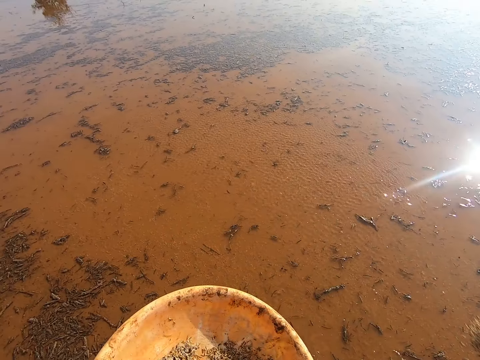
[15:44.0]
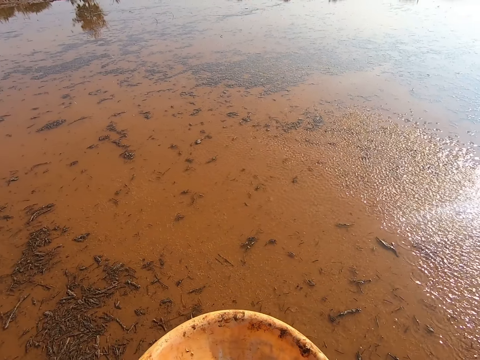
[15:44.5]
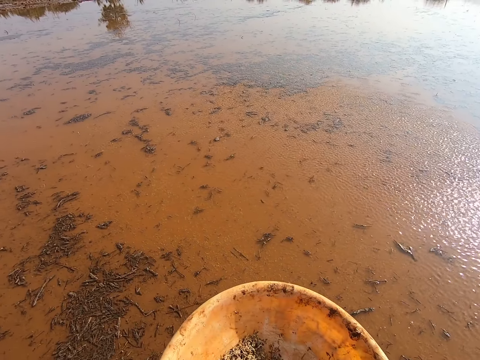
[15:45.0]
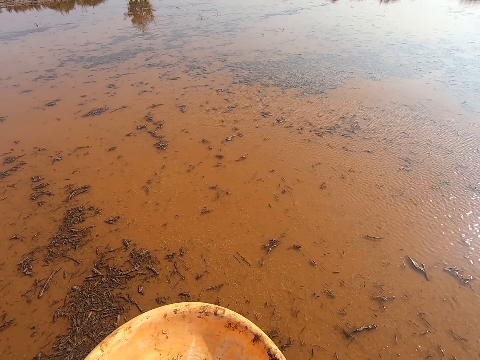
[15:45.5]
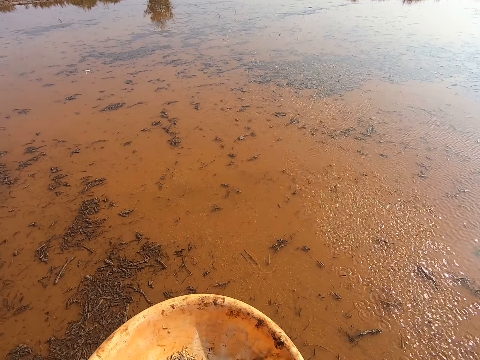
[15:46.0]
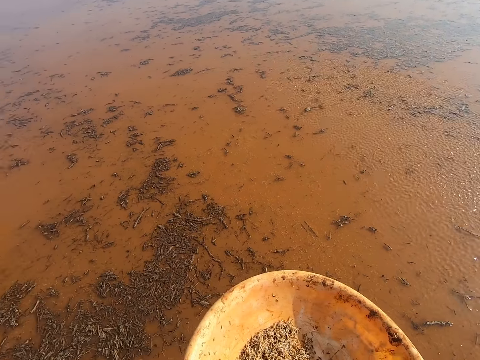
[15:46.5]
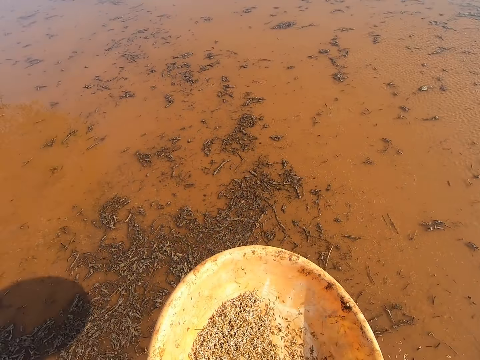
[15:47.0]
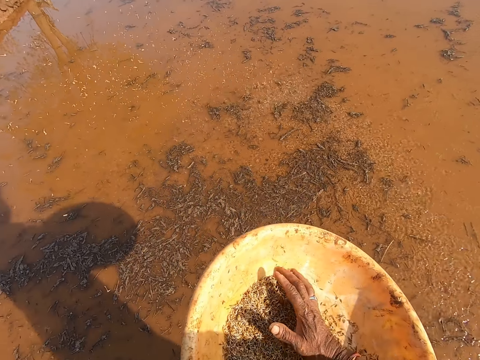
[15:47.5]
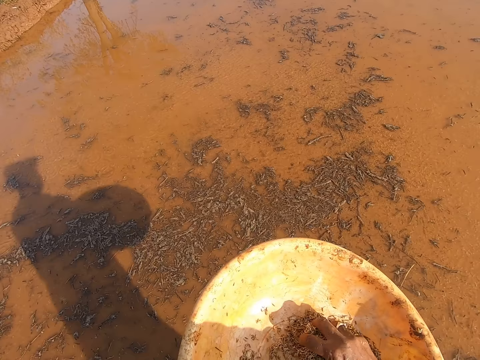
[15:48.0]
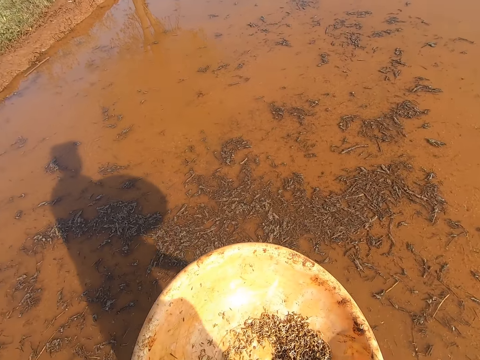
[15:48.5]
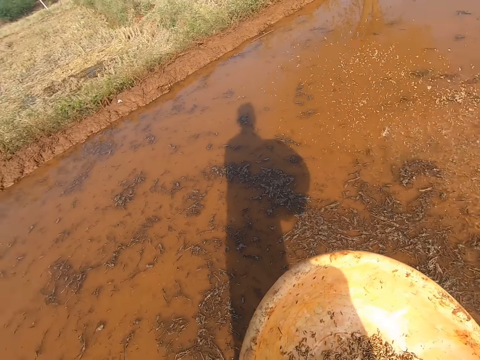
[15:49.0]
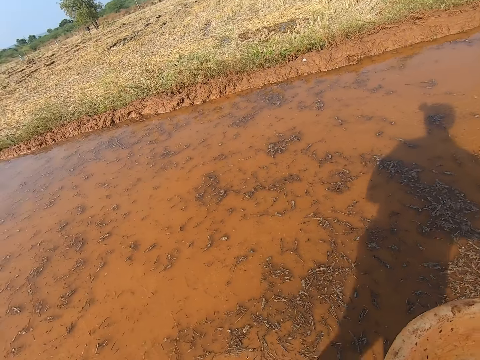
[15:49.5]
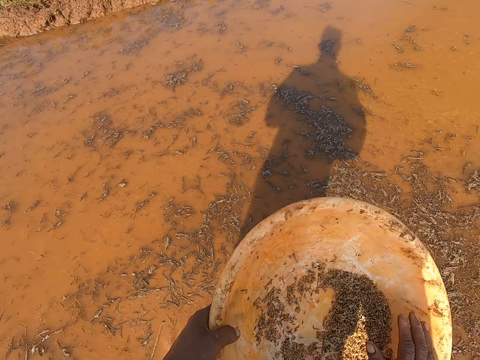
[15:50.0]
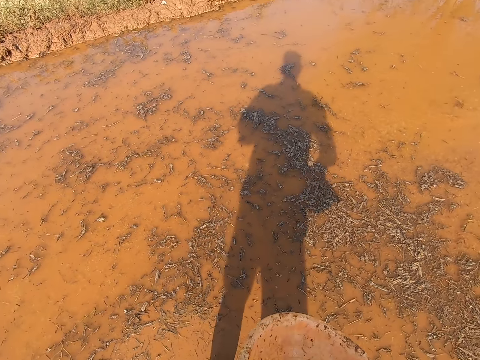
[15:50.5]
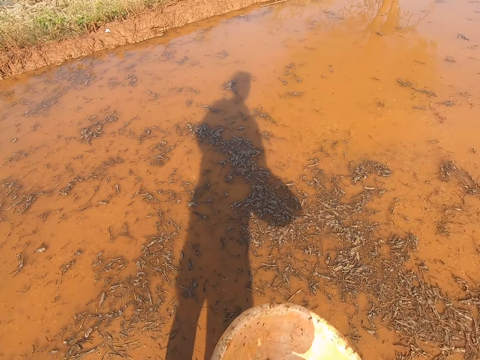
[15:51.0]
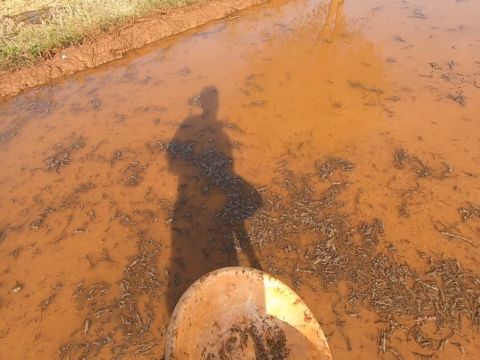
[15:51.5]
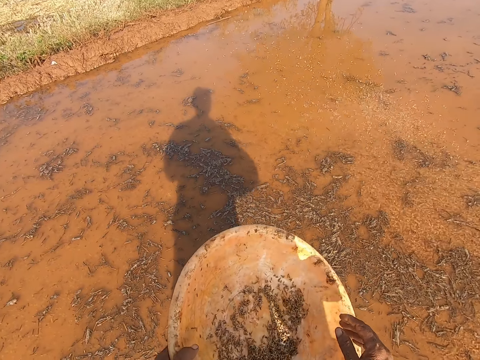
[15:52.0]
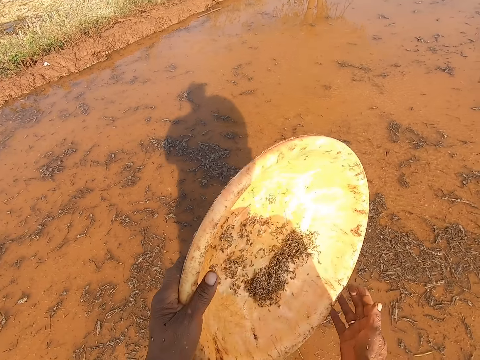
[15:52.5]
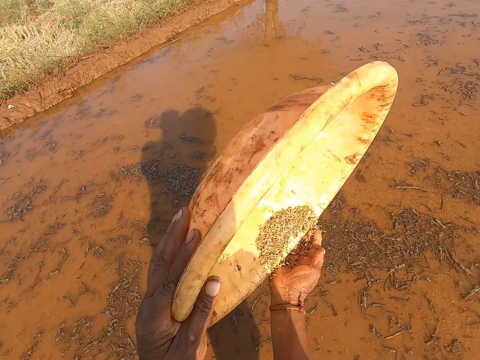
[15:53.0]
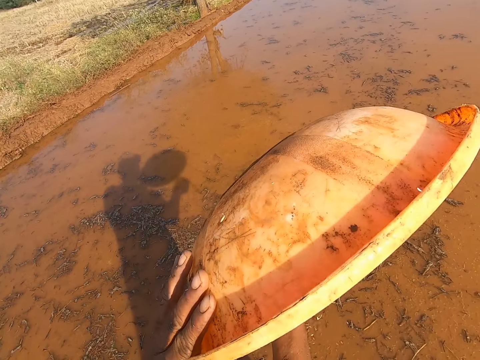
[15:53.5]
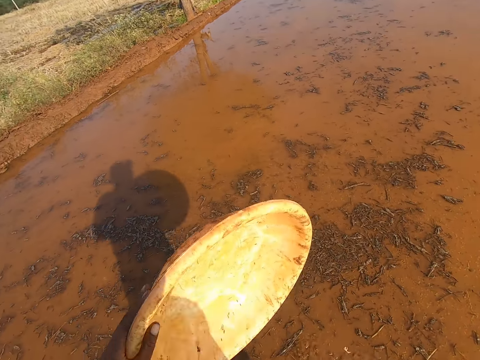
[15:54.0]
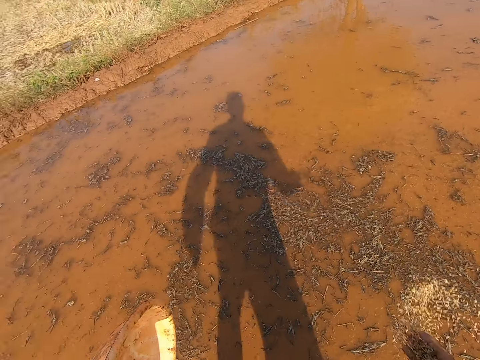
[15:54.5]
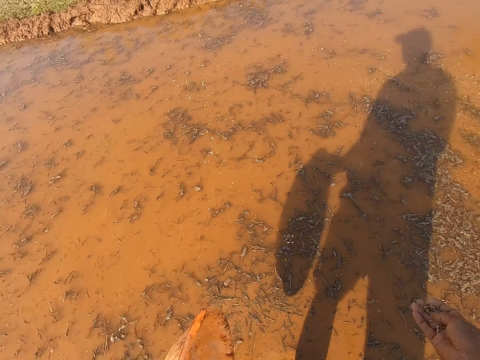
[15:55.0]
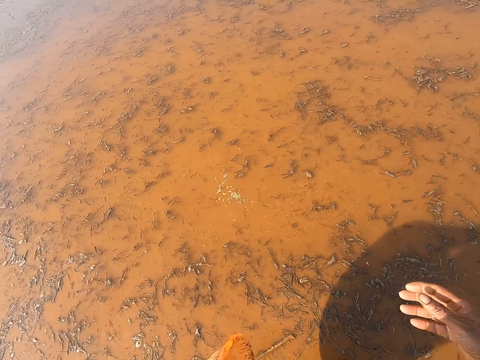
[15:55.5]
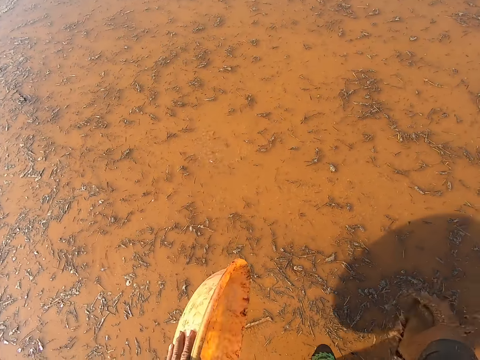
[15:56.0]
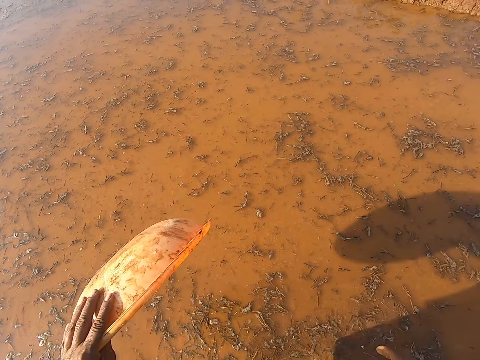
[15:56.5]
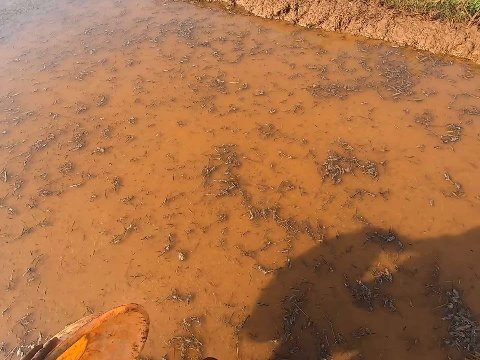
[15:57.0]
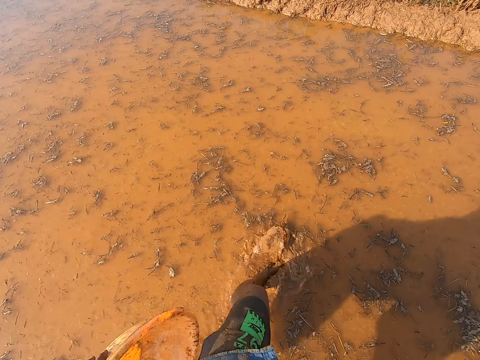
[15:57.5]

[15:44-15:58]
The camera wearer spreads the grass seeds in his right hand on the moist ground. He picks grass seeds from the bowl in his left hand with his right hand. He spreads the grass seeds in his right hand on the moist ground. He picks grass seeds from the bowl in his left hand with his right hand. He spreads the grass seeds in his right hand on the moist ground. He picks grass seeds from the bowl in his left hand with his right hand. He spreads the grass seeds in his right hand on the moist ground. He picks grass seeds from the bowl in his left hand with his right hand. He spreads the grass seeds in his right hand on the moist ground. He pours grass seeds from the bowl of grass seeds in his left hand on his right hand. He spreads the grass seeds in his right hand on the moist ground.

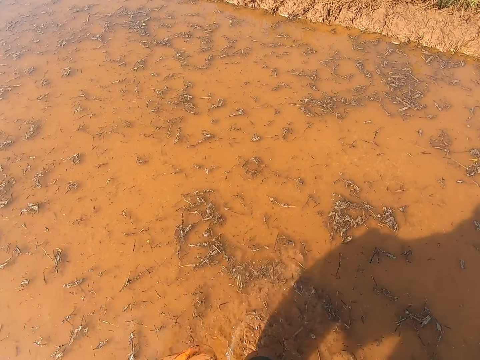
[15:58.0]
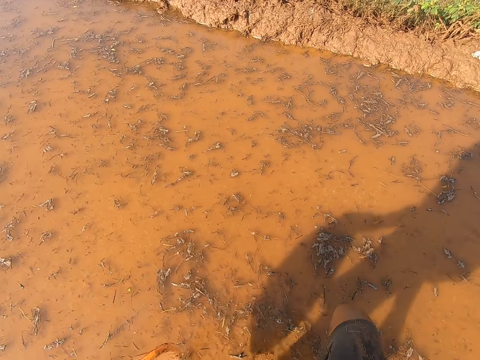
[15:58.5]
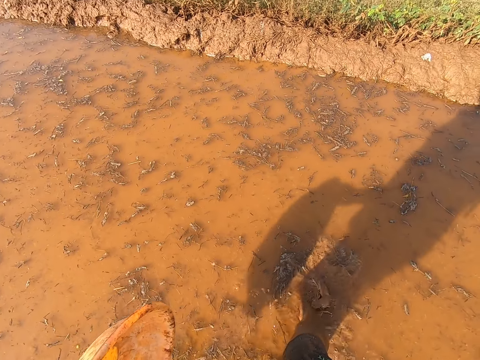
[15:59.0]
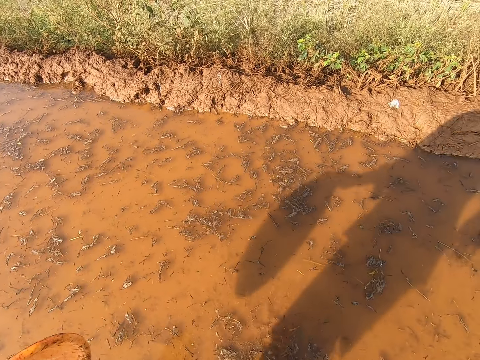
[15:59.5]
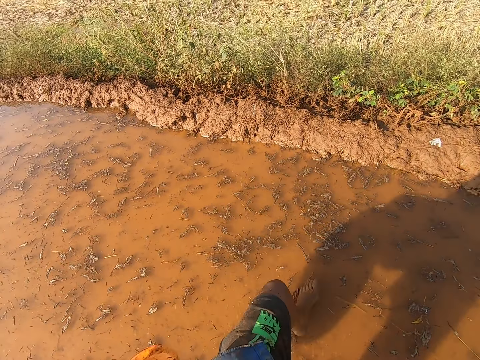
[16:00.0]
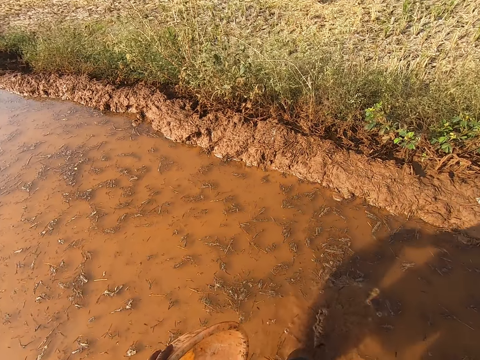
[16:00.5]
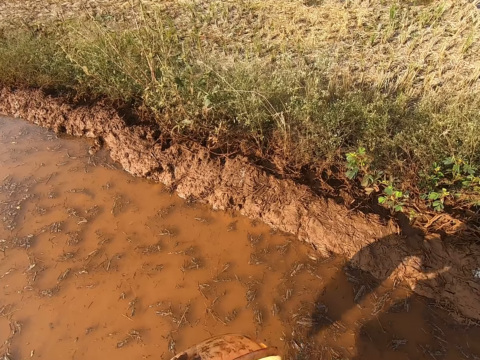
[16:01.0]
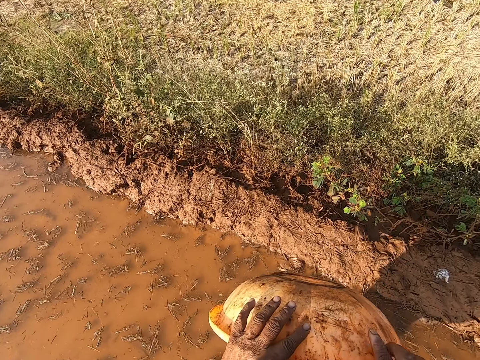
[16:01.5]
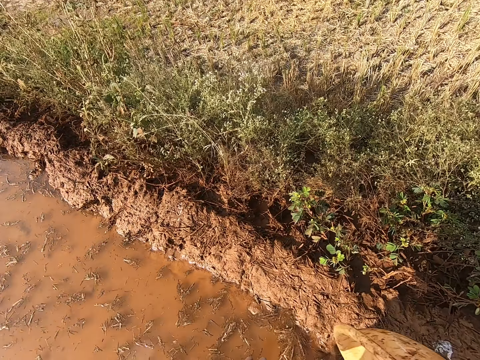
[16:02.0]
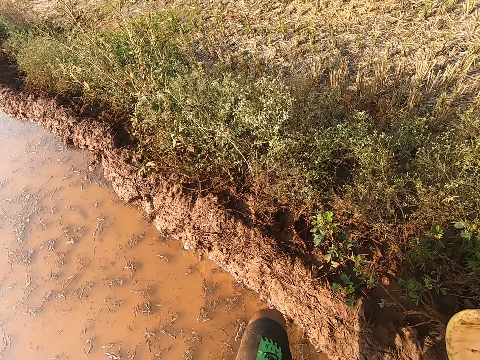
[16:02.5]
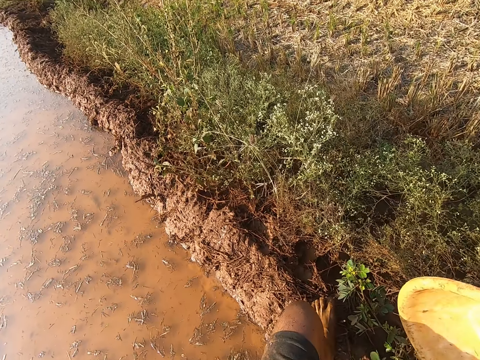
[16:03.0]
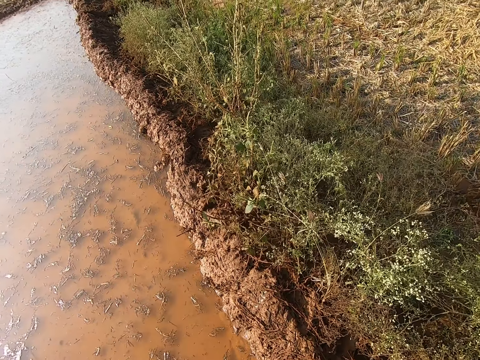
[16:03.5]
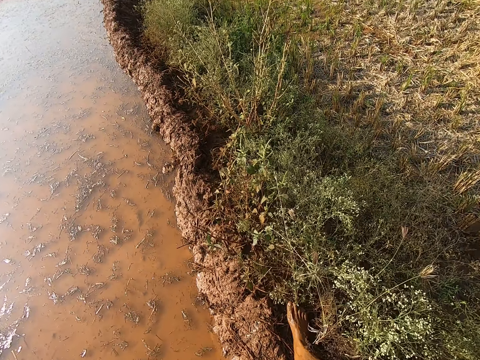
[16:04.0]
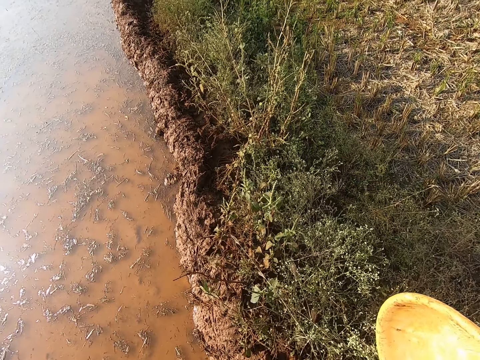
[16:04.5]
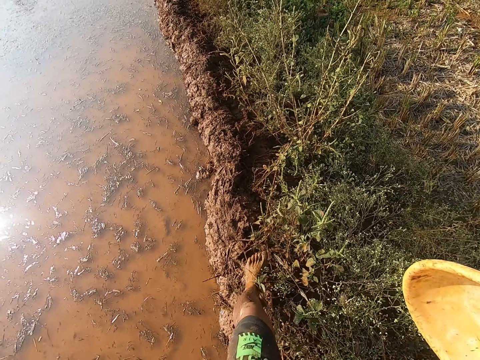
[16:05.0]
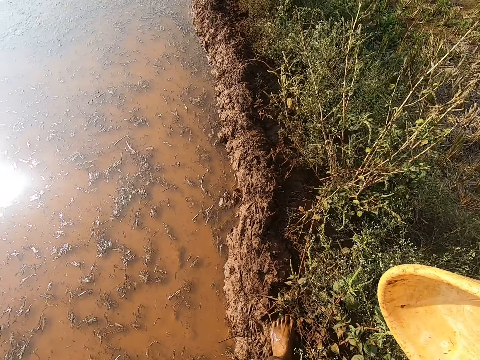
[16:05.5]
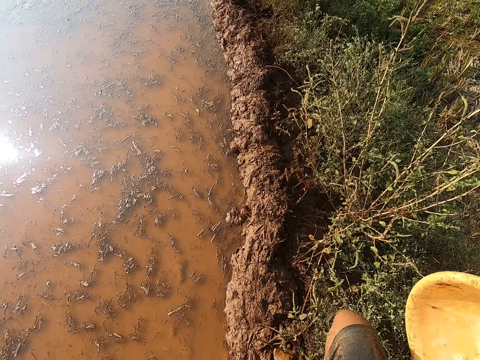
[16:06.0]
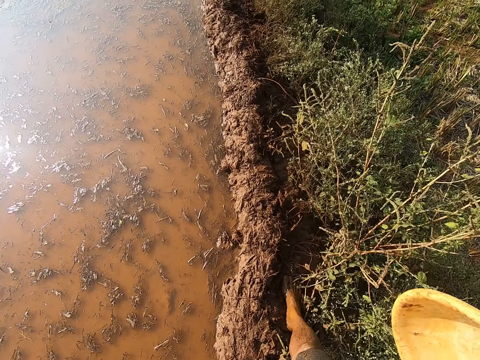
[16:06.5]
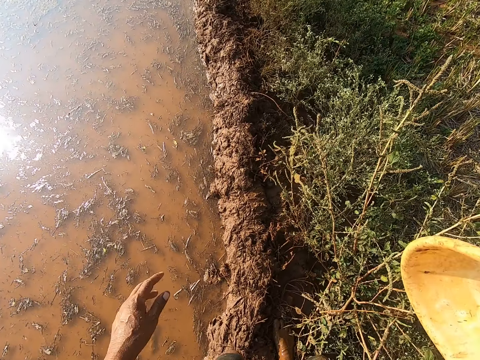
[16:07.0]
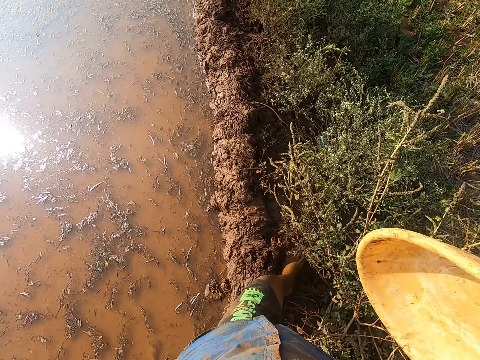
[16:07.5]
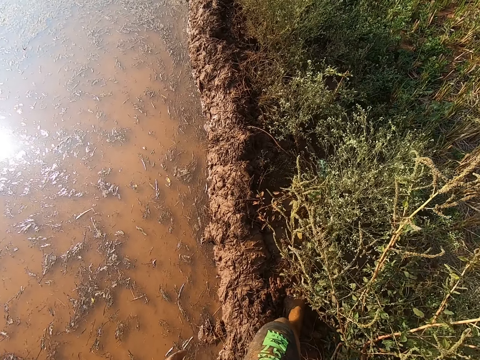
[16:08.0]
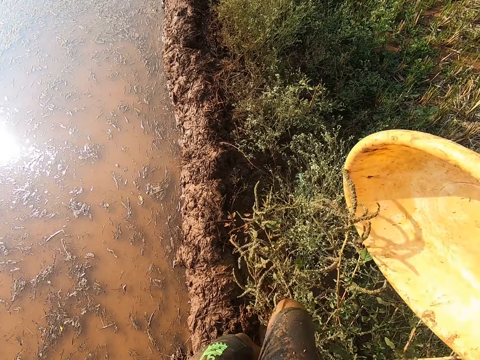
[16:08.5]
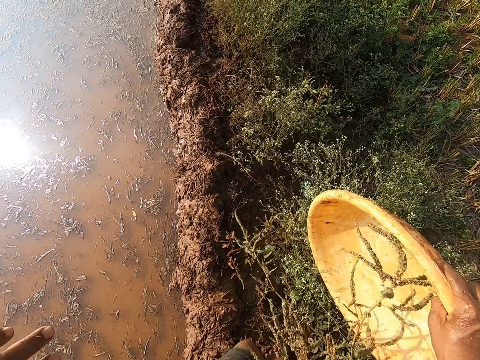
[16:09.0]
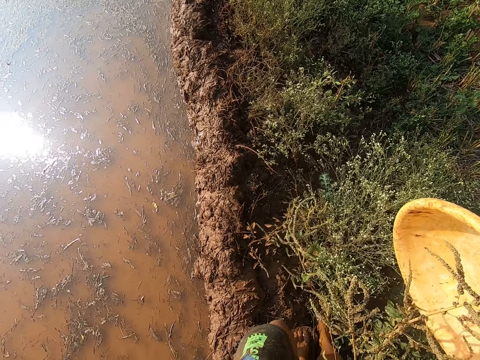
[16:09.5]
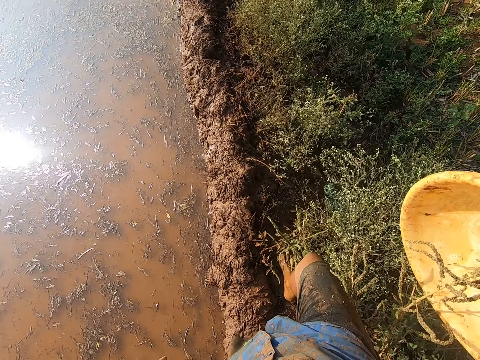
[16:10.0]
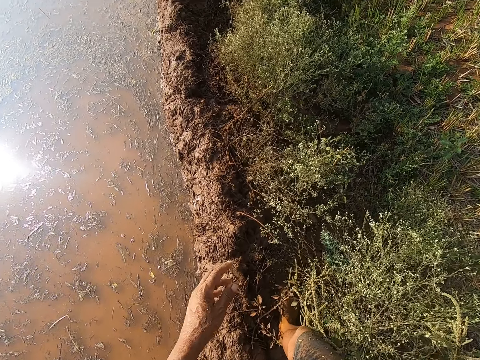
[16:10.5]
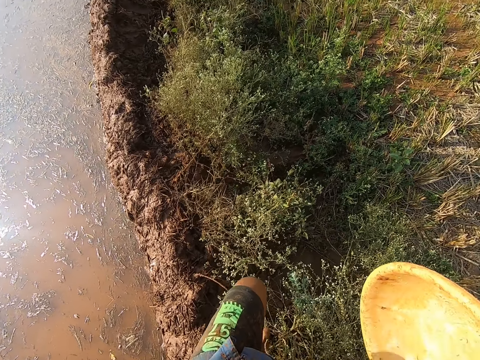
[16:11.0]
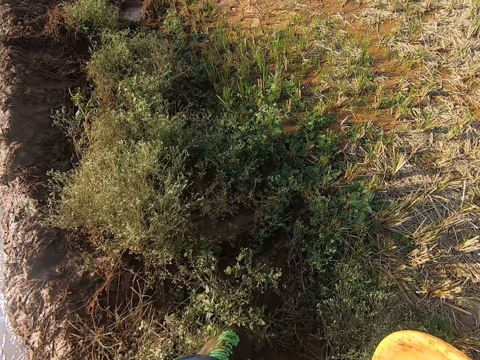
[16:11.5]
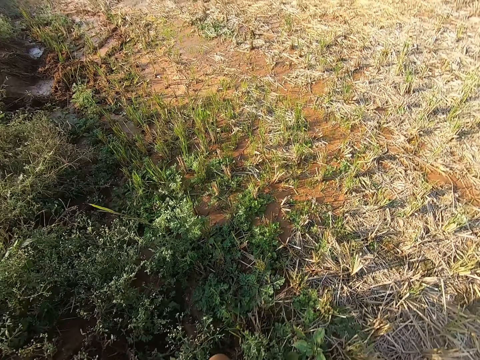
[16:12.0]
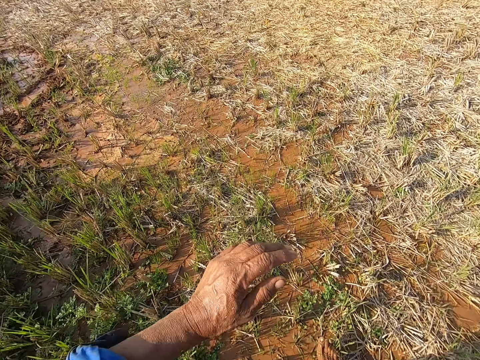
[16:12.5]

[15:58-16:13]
The camera wearer walks back. He passes the bowl of grass seeds in his left hand to his right hand.
